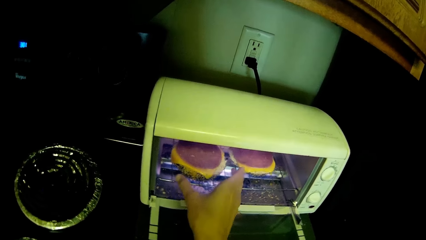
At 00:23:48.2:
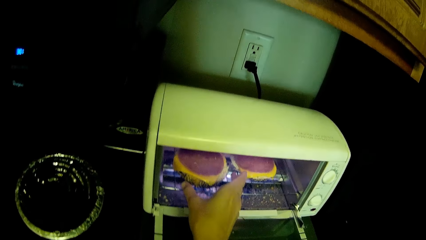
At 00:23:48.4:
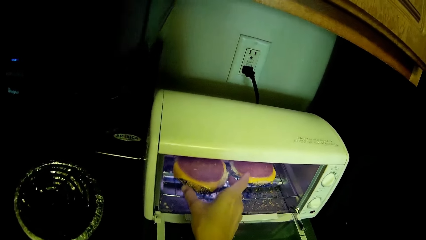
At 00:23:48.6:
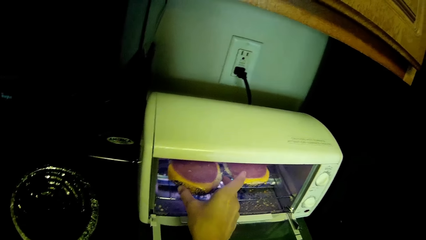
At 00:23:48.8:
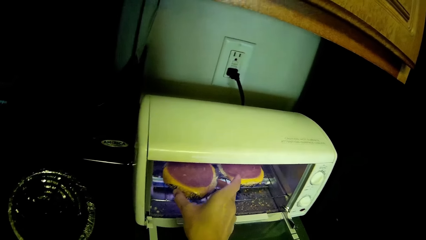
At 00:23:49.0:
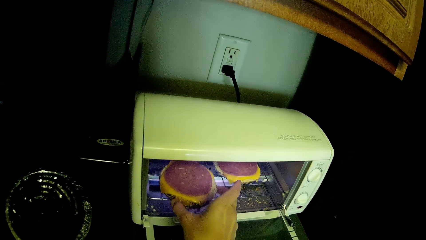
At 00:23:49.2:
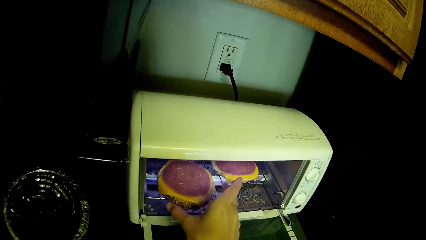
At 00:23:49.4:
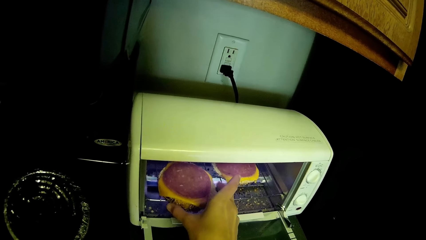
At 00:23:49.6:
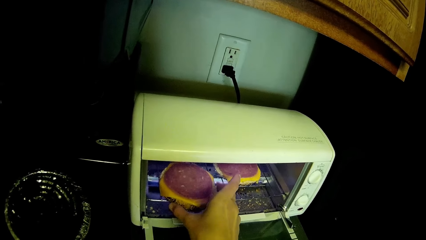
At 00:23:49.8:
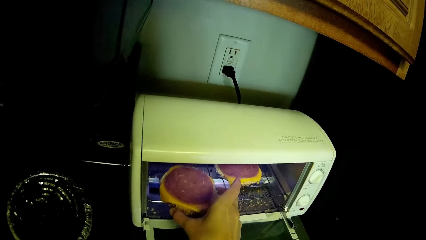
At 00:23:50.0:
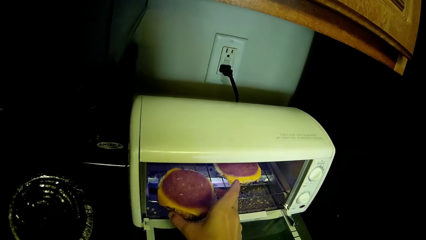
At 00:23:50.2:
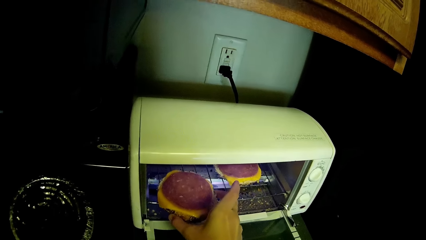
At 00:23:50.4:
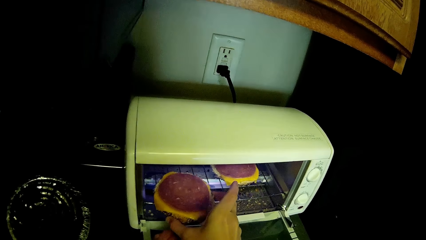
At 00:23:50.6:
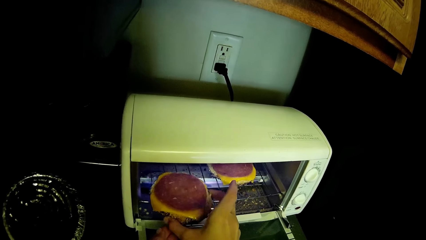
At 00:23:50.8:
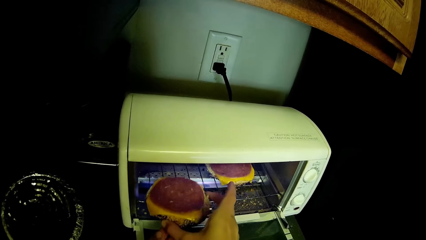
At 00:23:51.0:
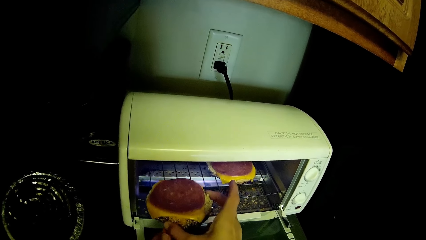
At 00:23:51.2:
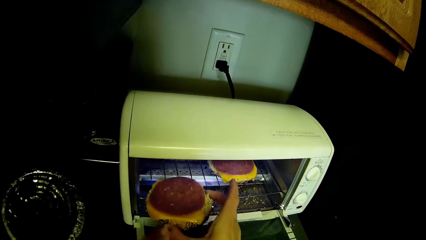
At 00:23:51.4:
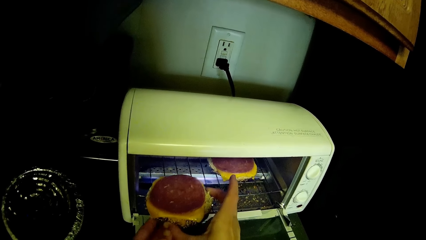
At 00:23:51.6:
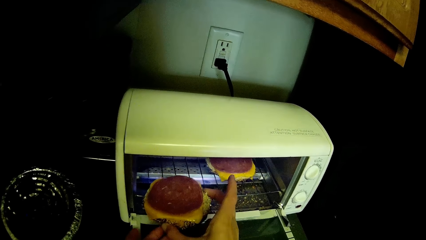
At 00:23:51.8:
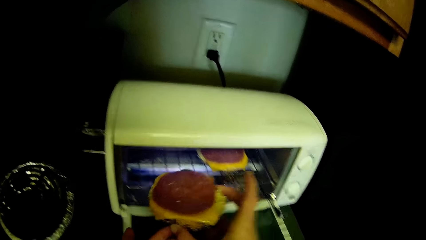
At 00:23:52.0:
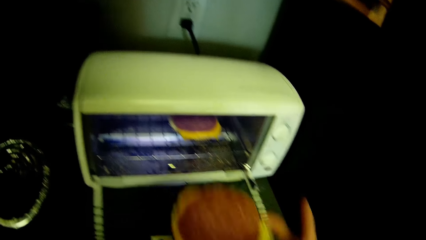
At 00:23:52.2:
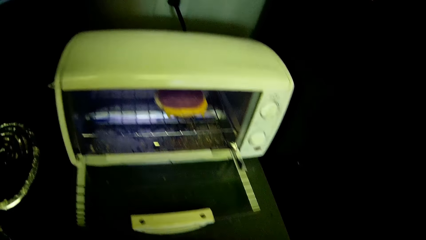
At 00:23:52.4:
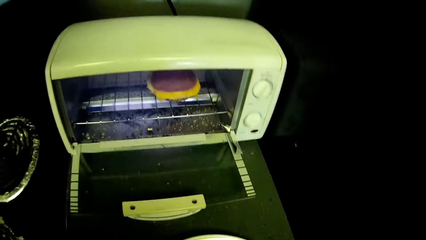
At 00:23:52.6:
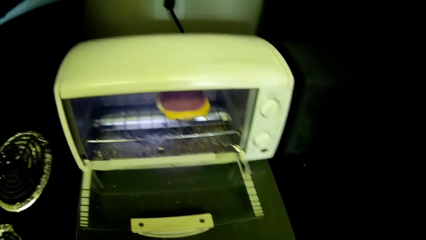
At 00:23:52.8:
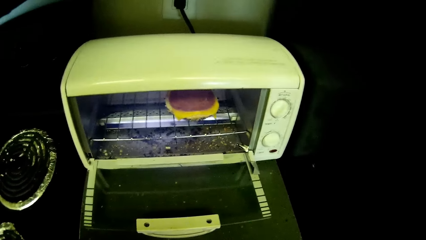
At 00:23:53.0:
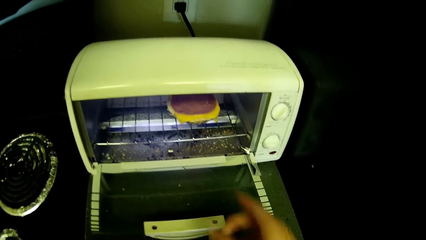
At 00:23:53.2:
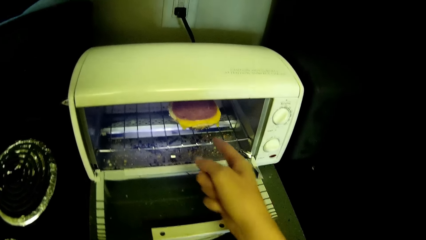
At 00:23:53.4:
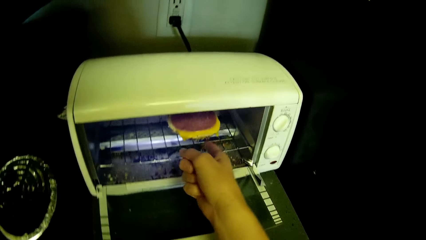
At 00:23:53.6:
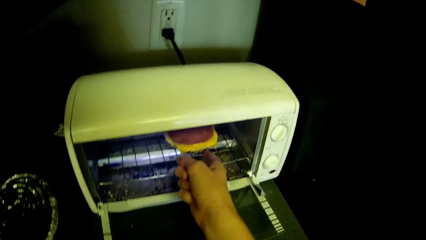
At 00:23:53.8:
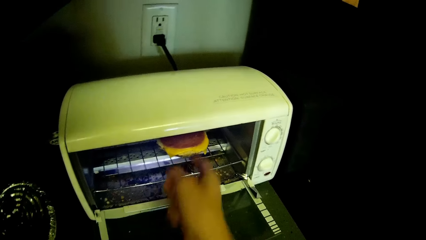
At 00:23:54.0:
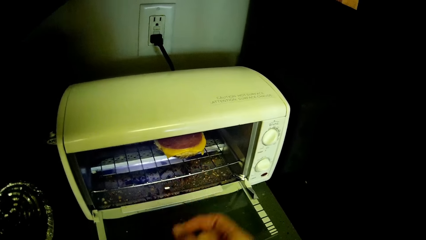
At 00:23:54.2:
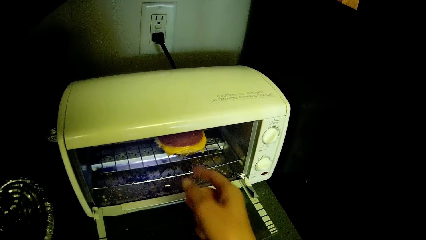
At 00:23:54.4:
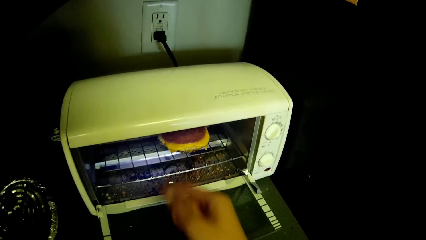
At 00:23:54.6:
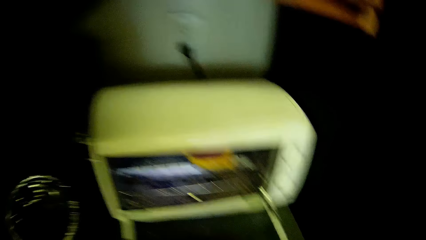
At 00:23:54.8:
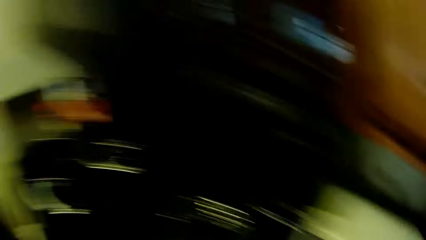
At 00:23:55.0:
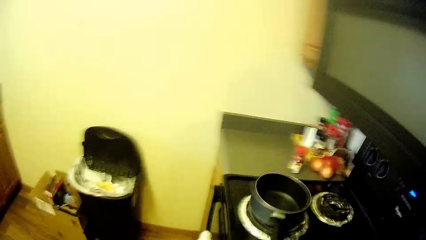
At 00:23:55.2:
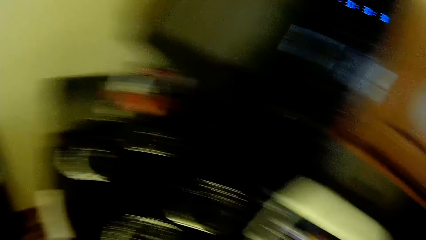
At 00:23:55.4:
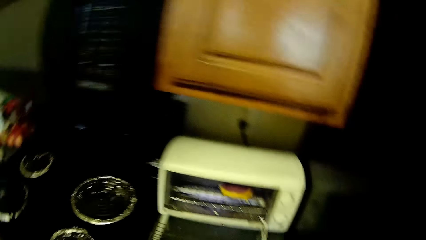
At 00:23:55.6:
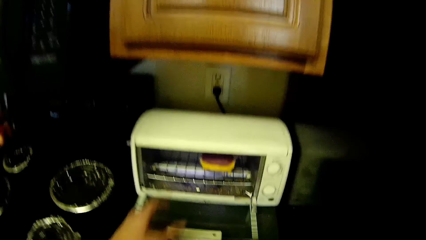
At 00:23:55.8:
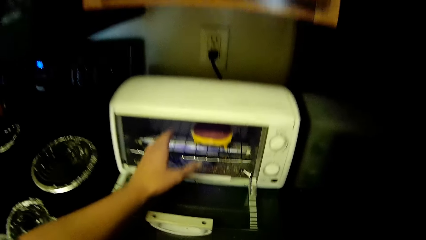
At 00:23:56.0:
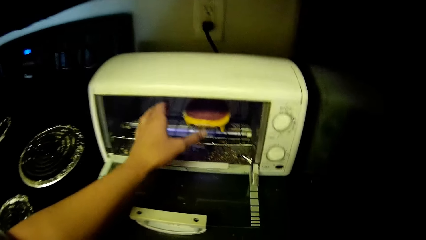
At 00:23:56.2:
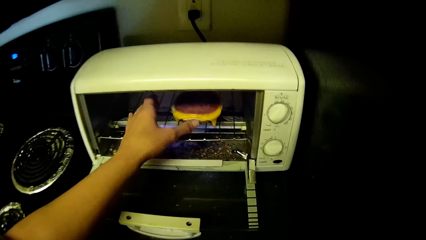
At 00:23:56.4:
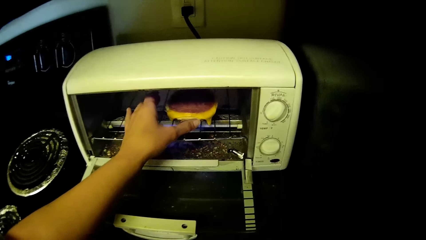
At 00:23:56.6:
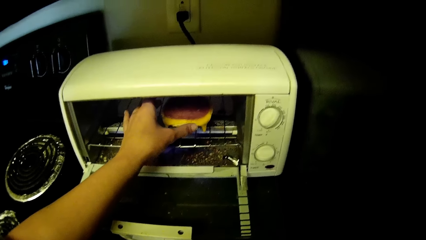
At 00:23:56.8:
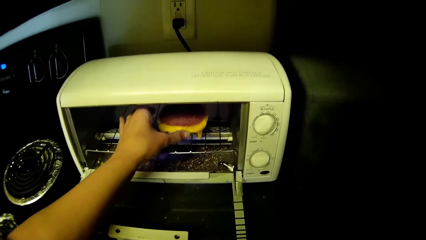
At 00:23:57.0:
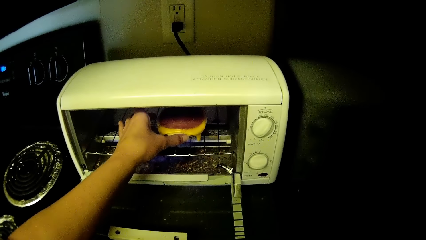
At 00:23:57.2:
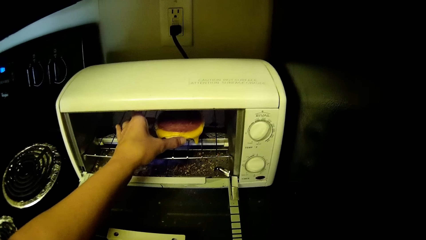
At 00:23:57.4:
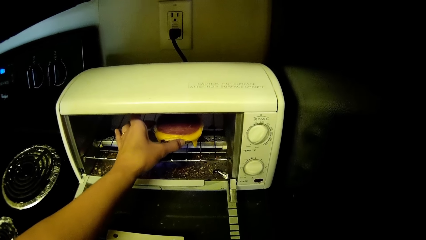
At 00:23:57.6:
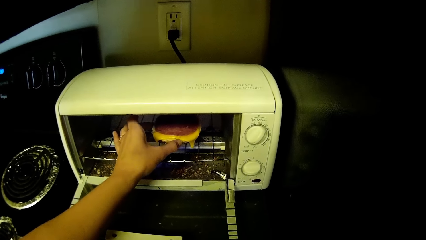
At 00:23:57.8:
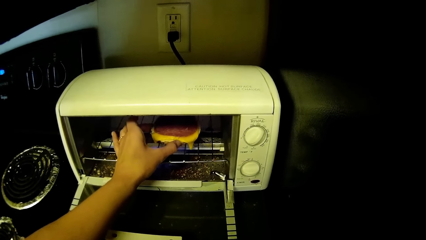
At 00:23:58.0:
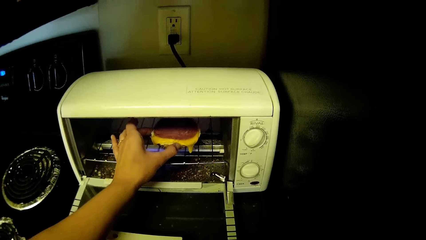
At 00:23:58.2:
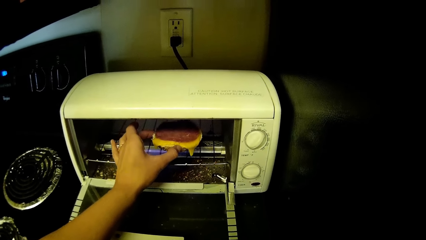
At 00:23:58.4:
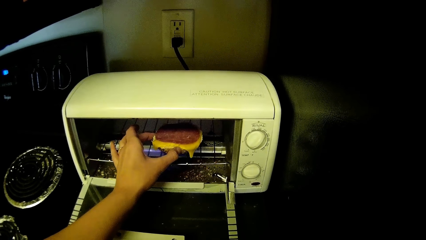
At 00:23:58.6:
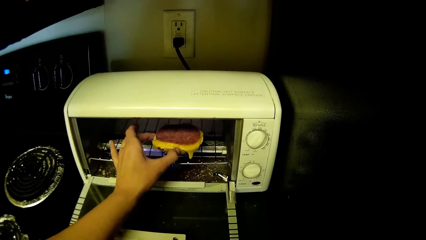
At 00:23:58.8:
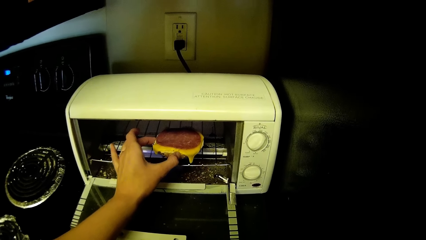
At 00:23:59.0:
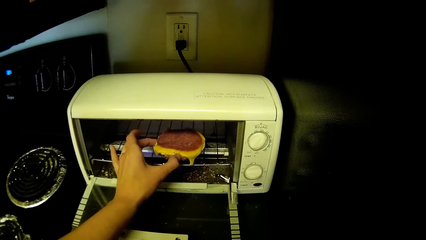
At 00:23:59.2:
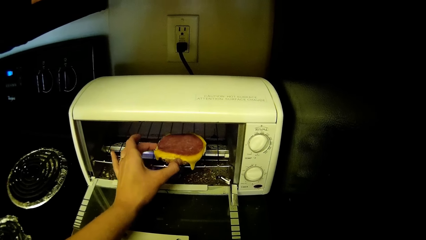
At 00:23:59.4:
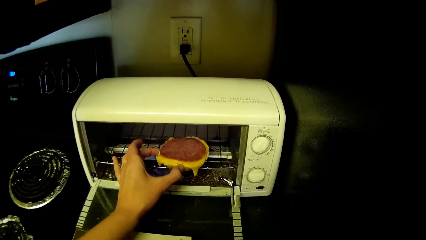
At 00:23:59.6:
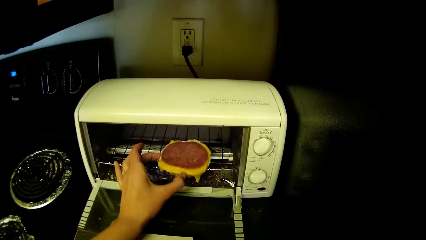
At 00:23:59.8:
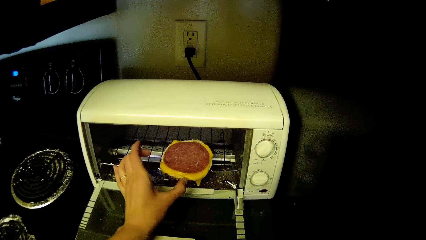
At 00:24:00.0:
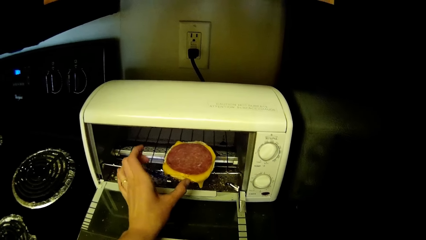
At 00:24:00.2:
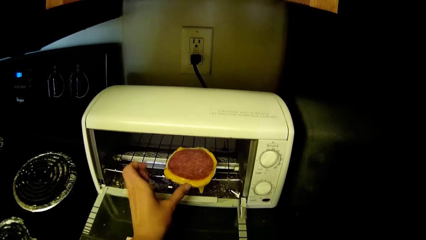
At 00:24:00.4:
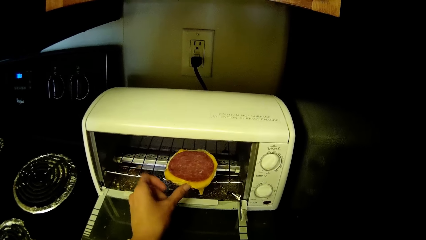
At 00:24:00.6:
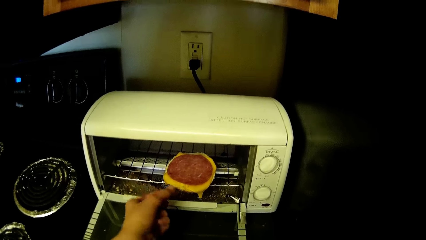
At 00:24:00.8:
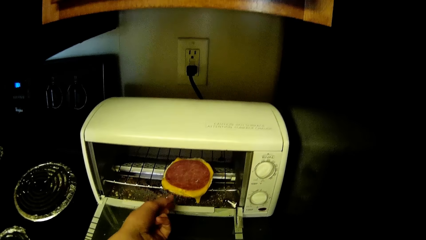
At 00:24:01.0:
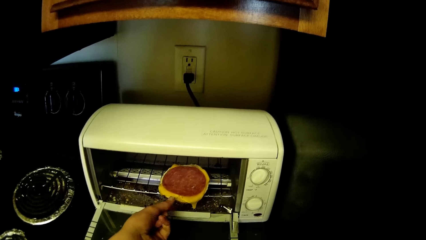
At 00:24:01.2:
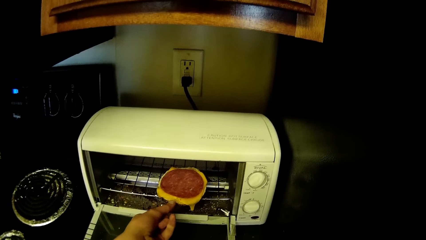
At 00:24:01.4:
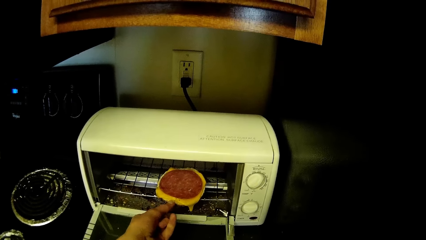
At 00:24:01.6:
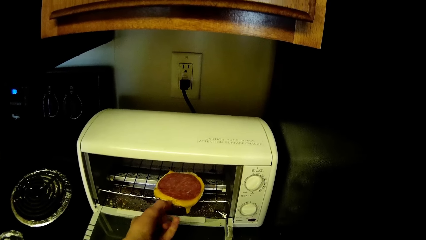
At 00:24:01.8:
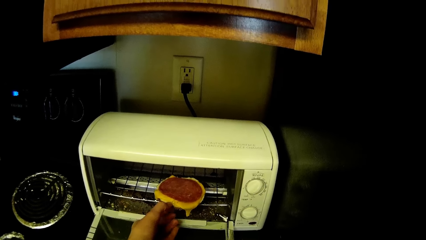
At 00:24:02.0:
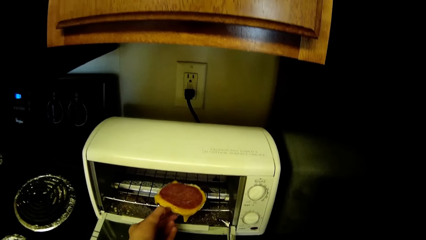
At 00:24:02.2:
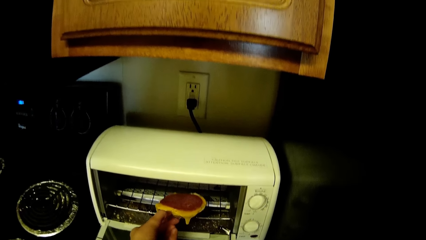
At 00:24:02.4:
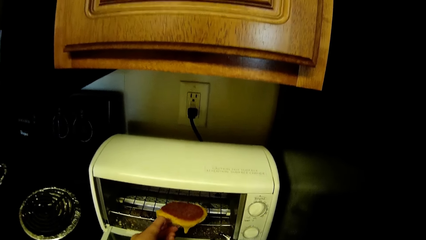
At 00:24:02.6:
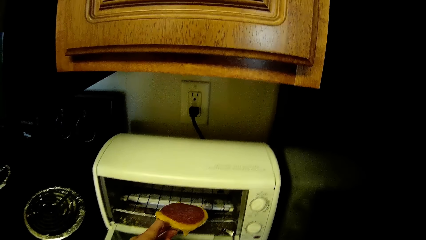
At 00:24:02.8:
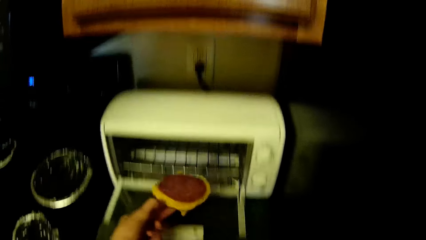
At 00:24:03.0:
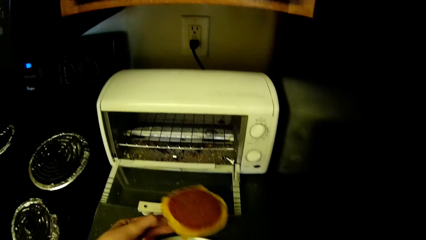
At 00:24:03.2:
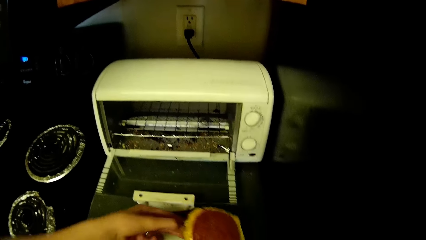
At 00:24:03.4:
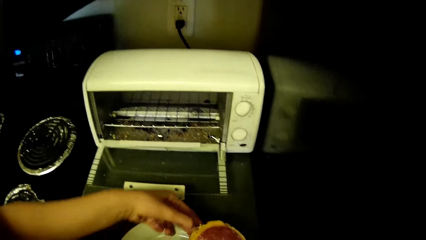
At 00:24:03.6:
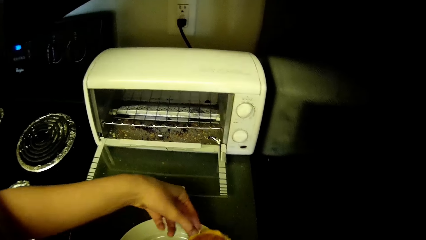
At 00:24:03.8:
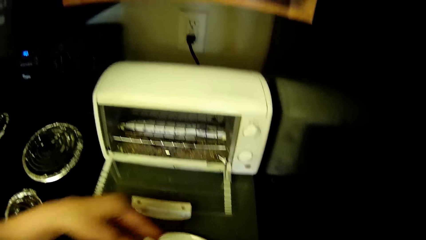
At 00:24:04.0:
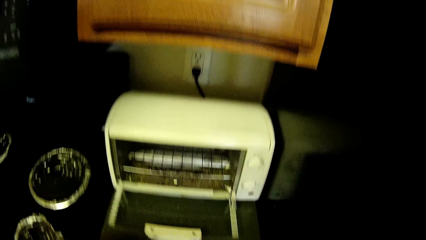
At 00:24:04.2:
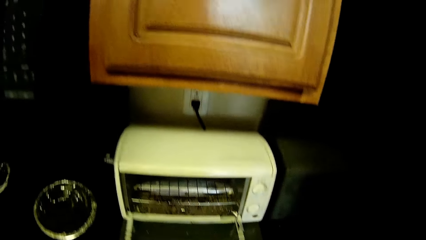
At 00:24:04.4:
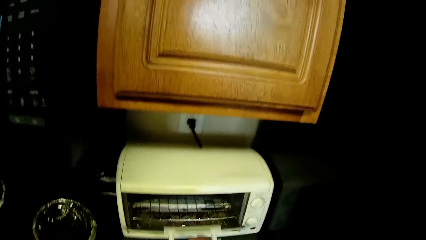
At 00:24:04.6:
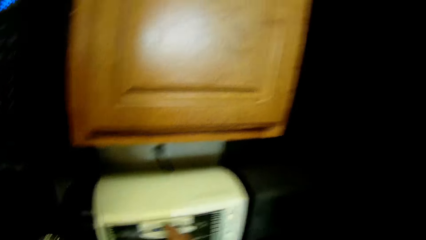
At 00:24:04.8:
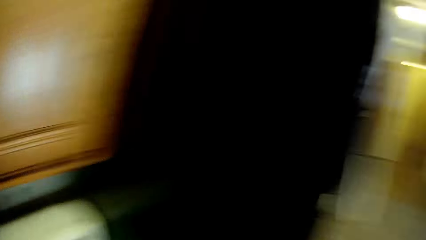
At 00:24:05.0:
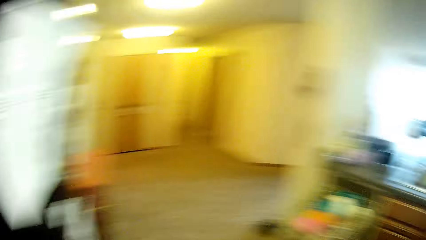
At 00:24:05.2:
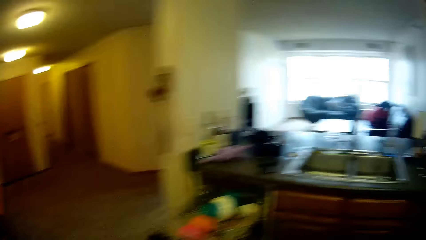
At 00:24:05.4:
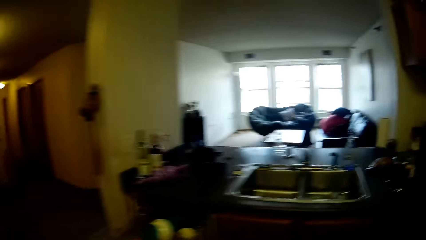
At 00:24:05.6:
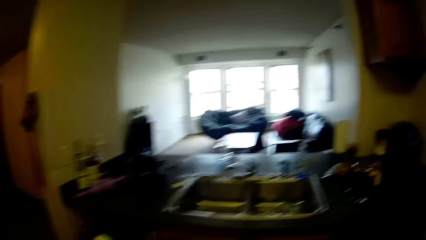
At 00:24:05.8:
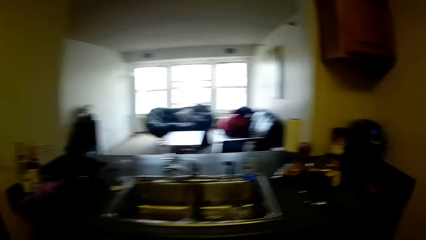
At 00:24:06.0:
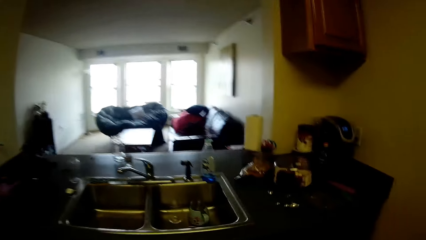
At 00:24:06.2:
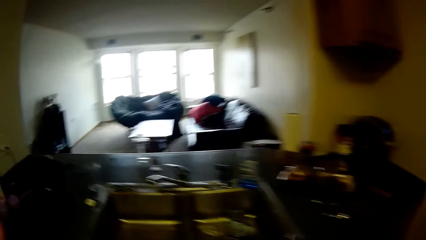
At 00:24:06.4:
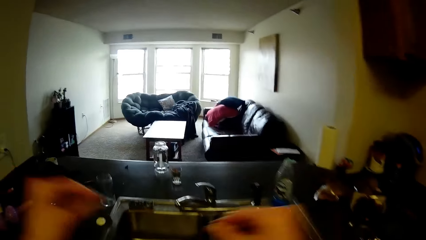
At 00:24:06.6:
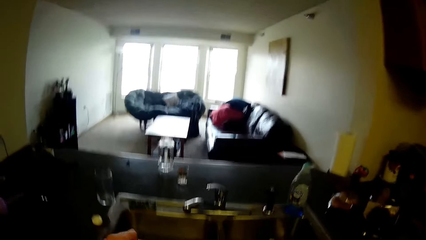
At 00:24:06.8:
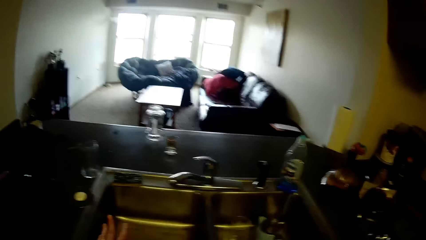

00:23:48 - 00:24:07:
The camera wearer pulls out a pizza from the microwave with the left hand. They drop the pizza on the plate with the right hand. They look around the kitchen. They pull out another pizza from the microwave with the left hand. They drop the pizza on the plate. They close the microwave with the right hand. They walk around the kitchen.
